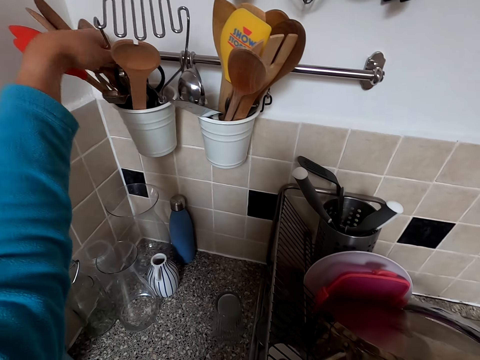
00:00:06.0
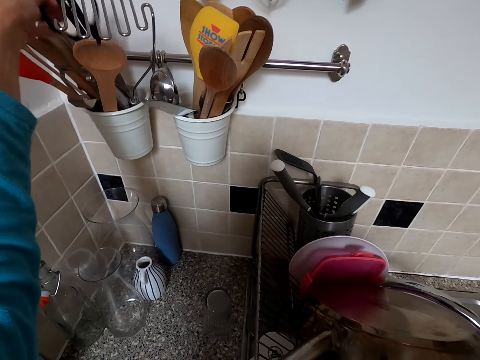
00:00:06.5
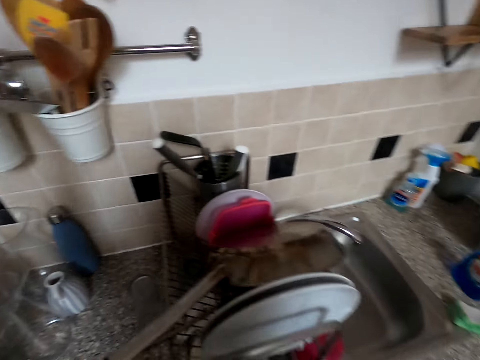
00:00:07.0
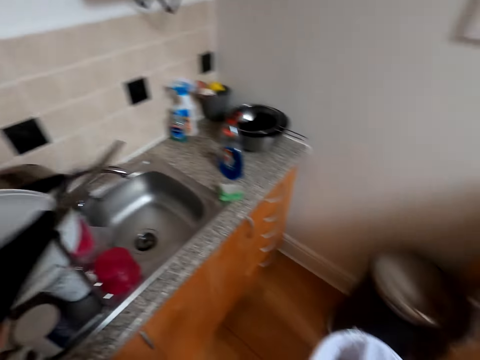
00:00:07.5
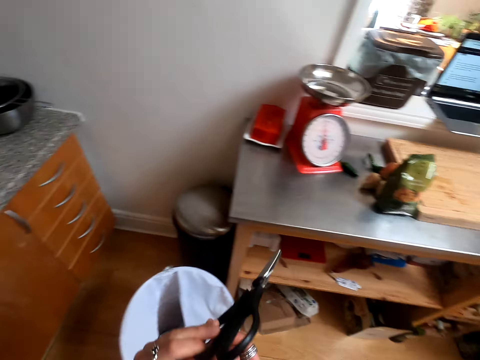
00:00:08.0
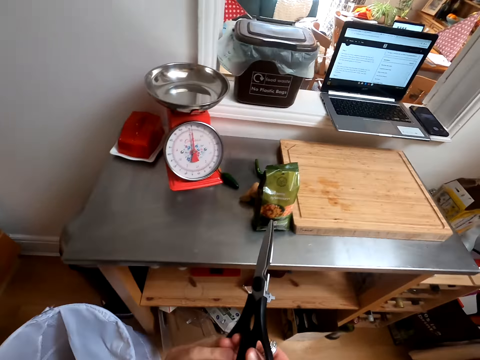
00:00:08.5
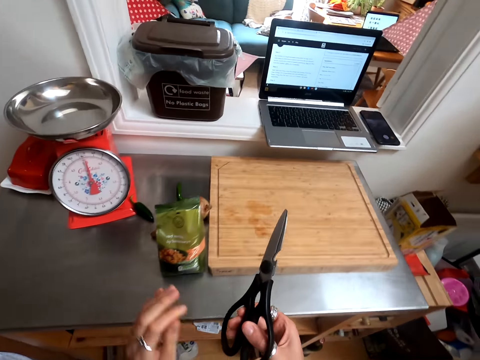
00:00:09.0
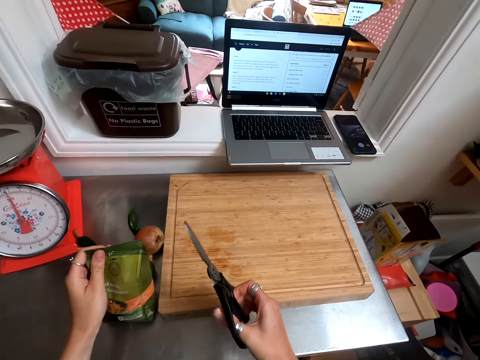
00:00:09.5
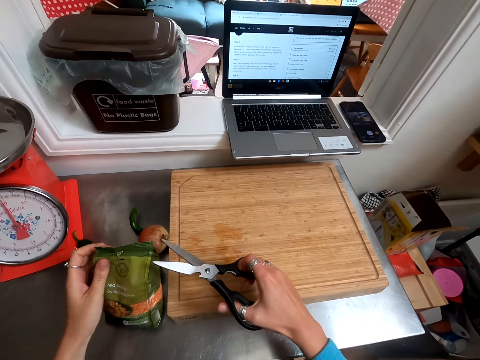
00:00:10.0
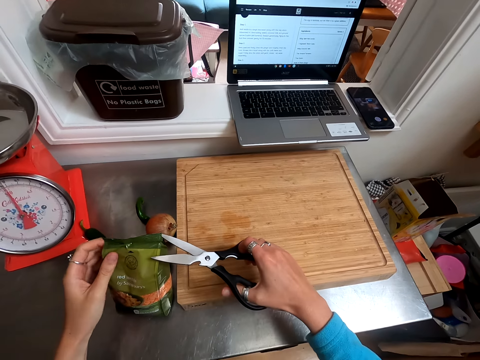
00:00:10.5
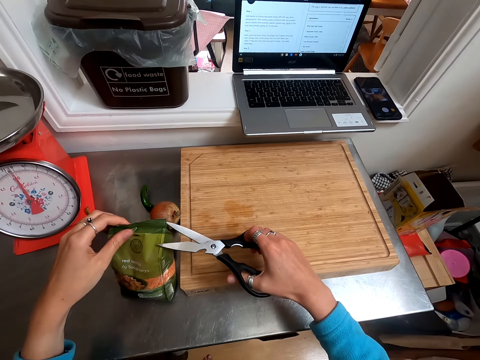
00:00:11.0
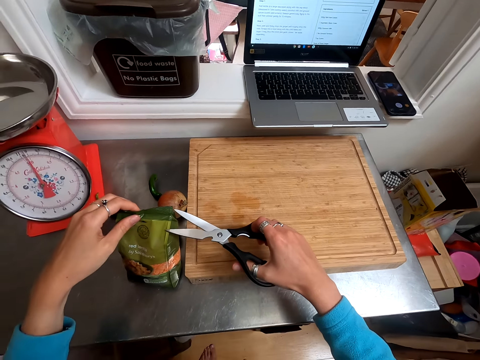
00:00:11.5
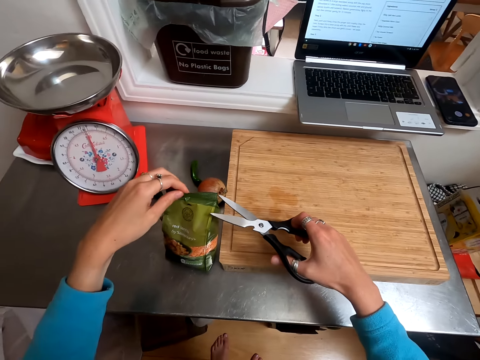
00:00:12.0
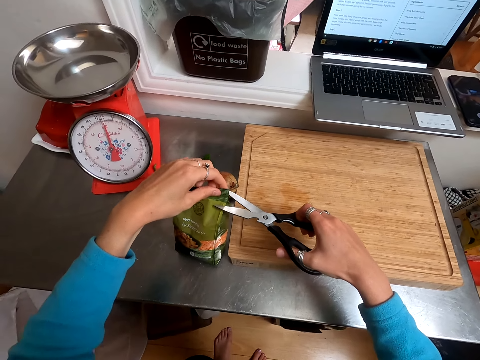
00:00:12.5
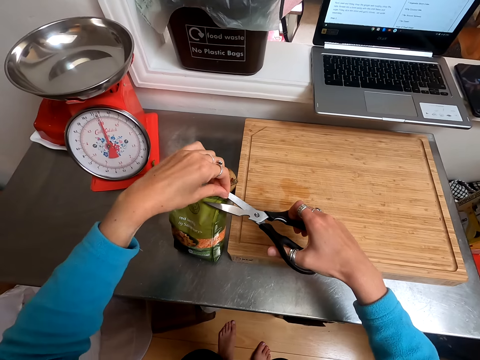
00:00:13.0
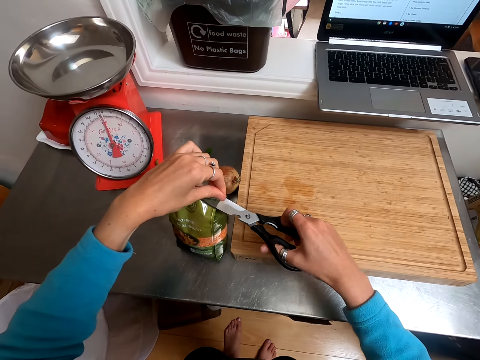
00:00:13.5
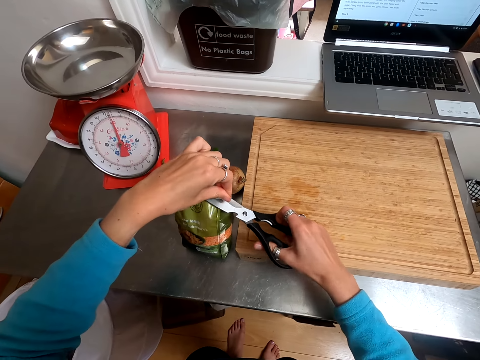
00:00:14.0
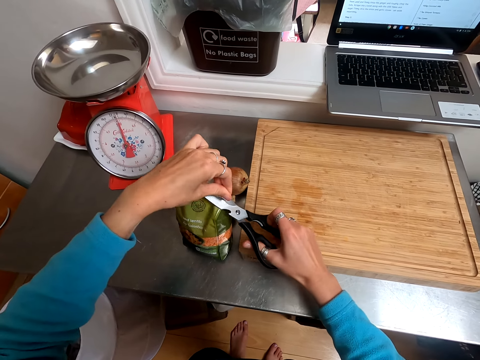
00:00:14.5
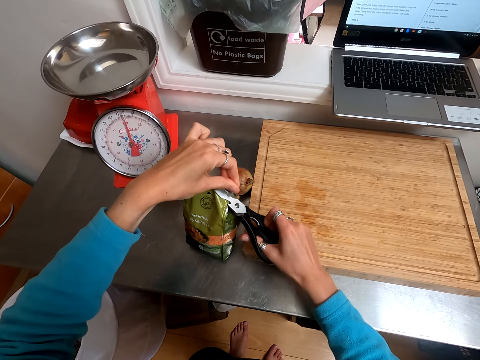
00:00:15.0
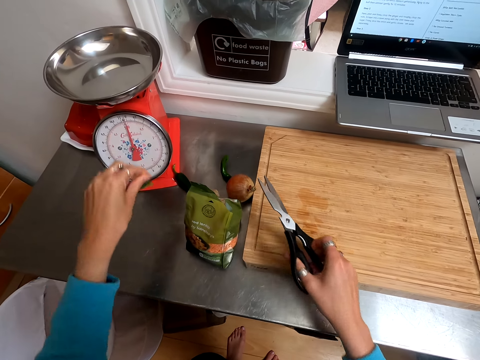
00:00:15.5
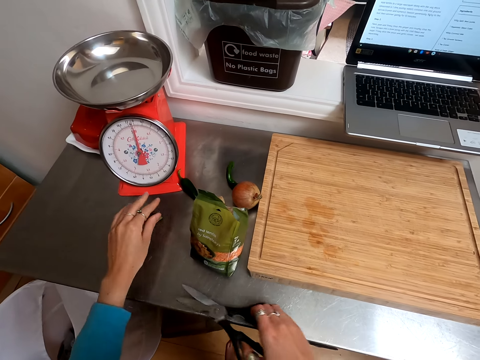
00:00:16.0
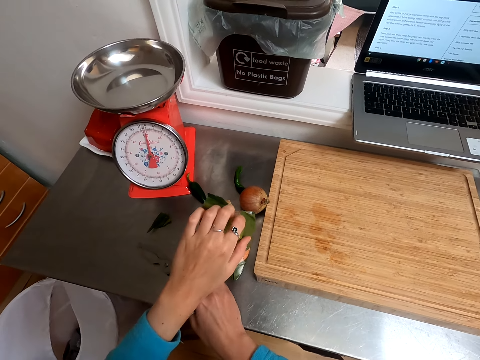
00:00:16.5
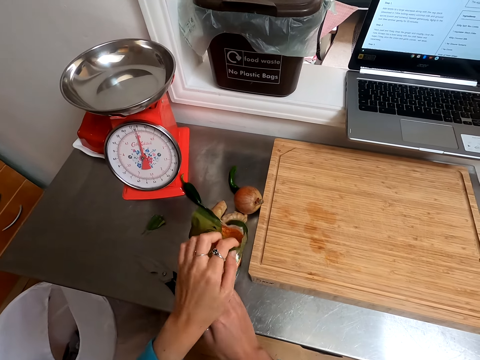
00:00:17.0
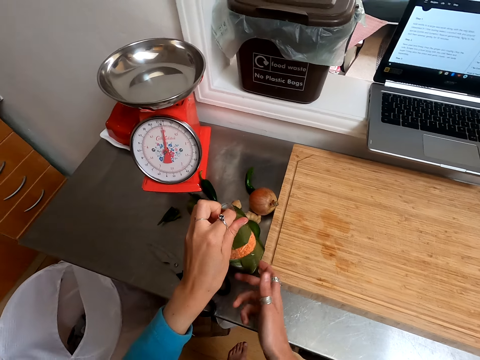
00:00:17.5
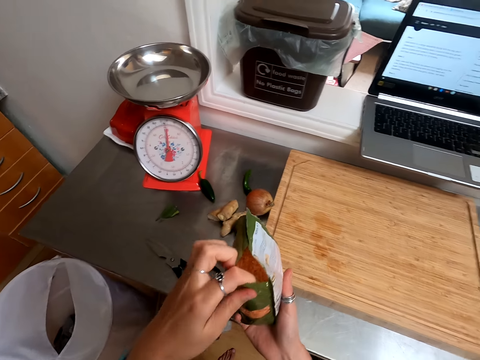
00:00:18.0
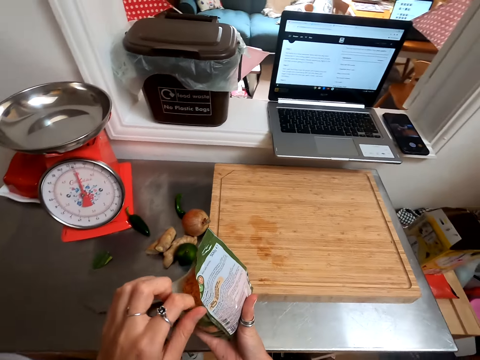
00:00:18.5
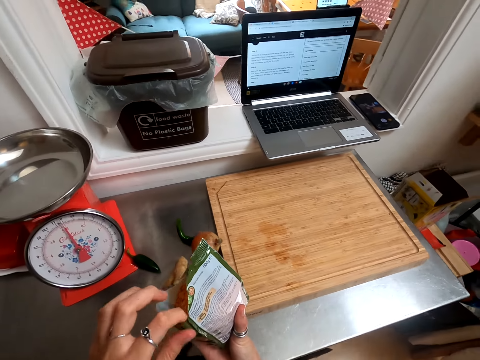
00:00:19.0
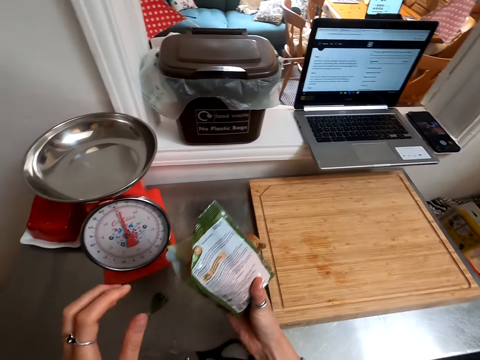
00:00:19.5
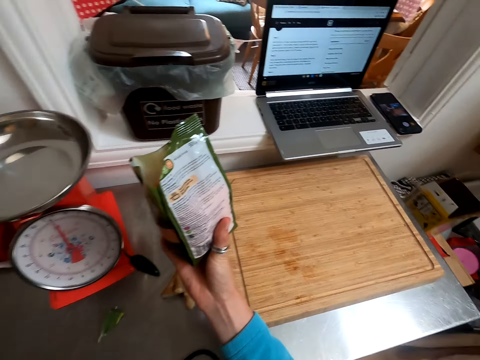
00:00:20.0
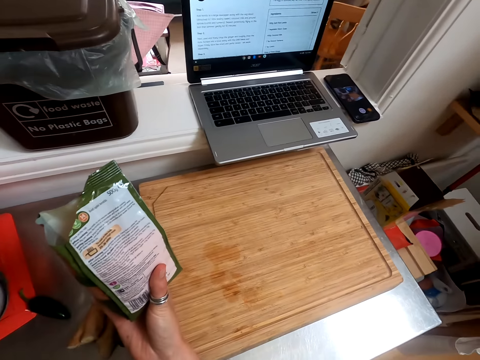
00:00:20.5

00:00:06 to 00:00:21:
The camera wearer takes the scissors. They cut the lentils packet with the scissors. They place the scissors on the counter.

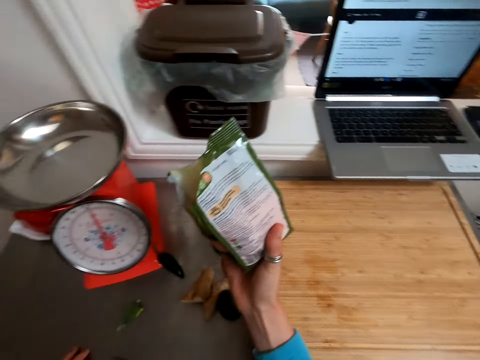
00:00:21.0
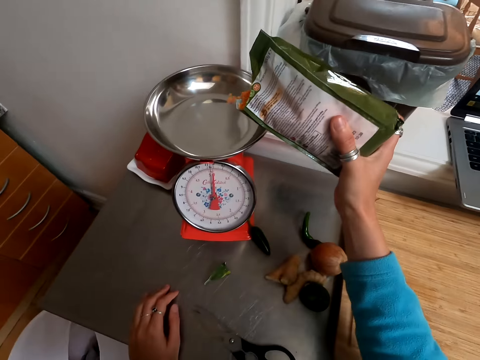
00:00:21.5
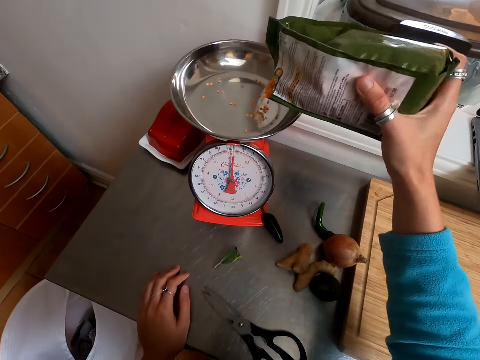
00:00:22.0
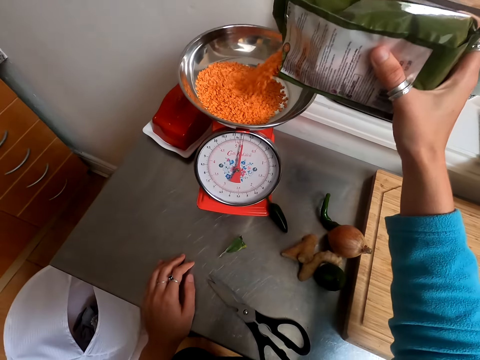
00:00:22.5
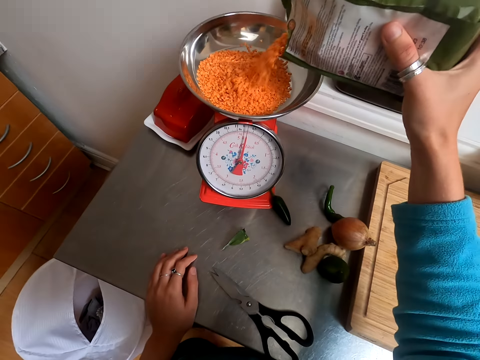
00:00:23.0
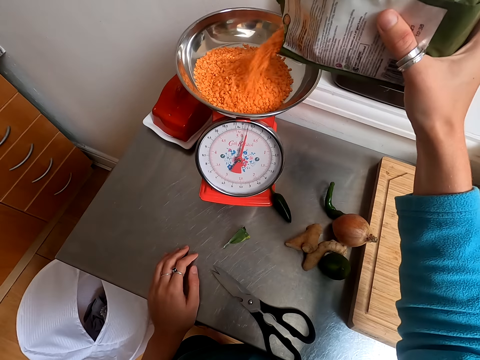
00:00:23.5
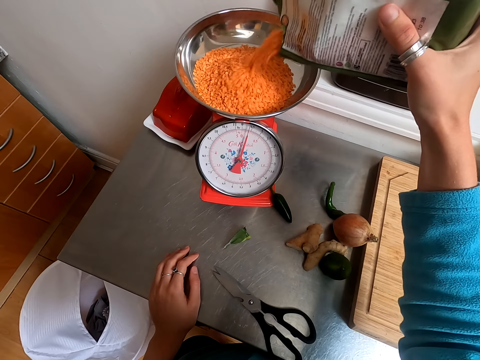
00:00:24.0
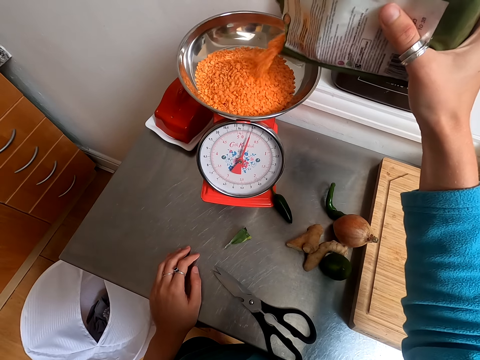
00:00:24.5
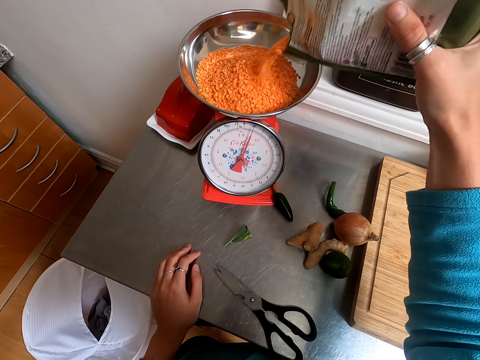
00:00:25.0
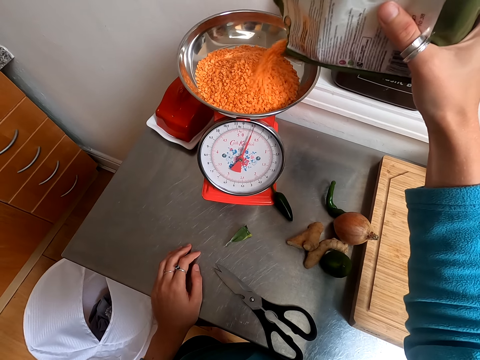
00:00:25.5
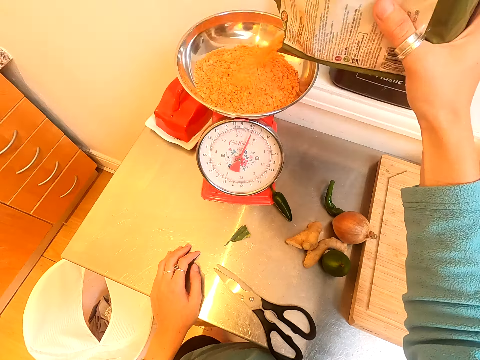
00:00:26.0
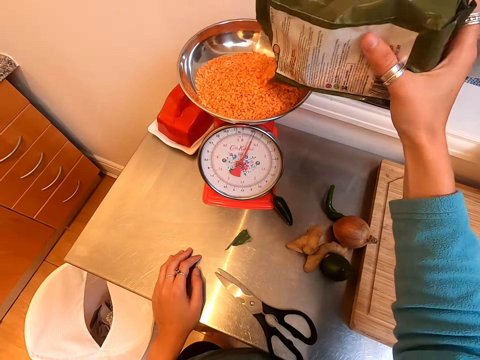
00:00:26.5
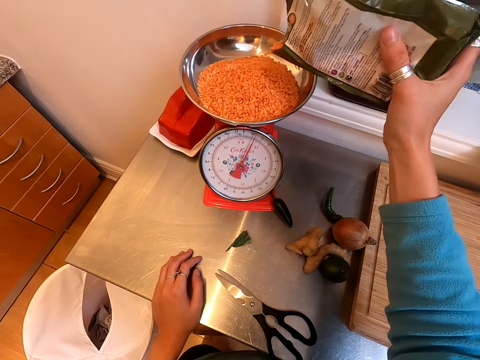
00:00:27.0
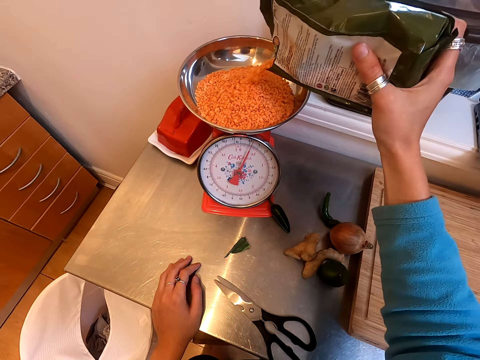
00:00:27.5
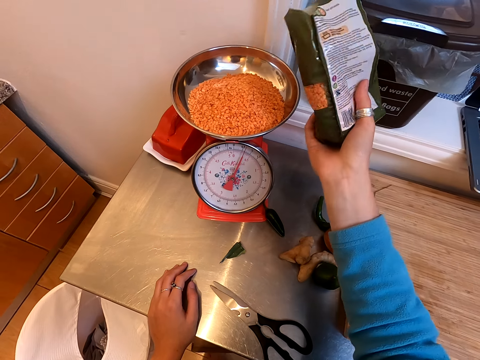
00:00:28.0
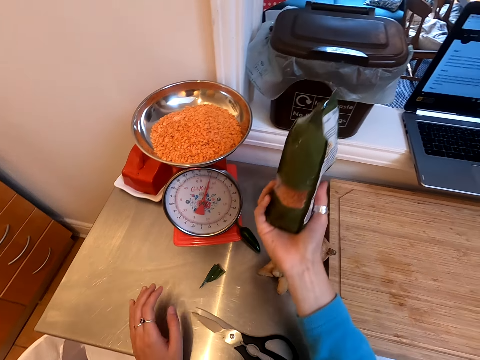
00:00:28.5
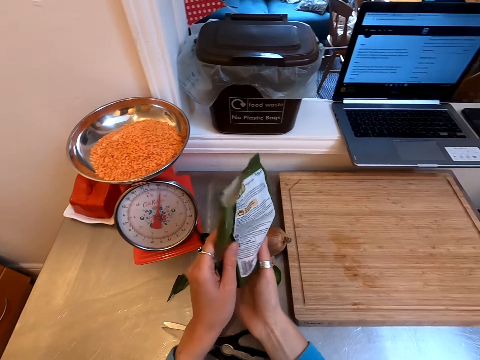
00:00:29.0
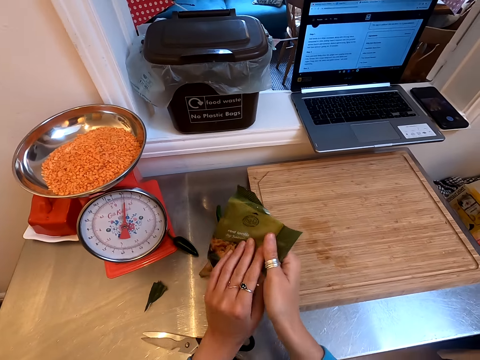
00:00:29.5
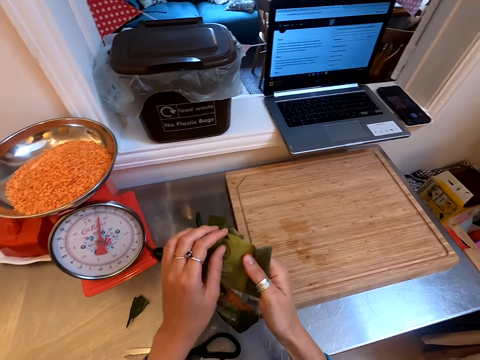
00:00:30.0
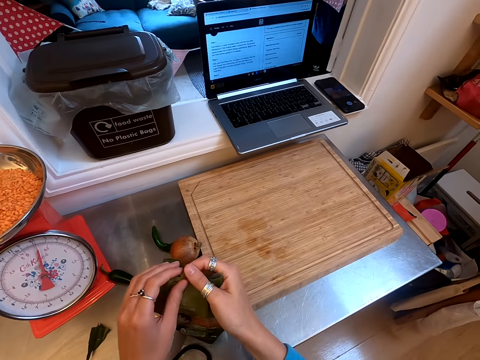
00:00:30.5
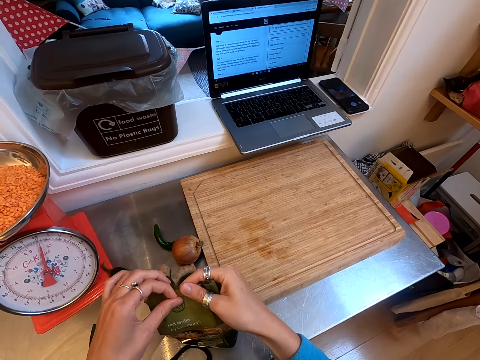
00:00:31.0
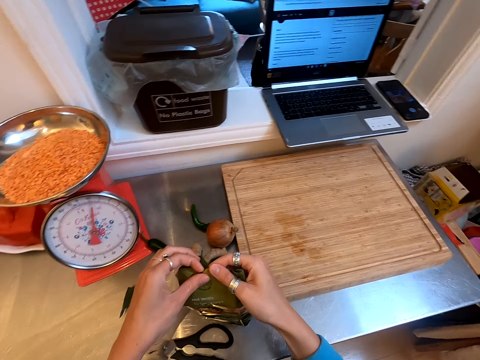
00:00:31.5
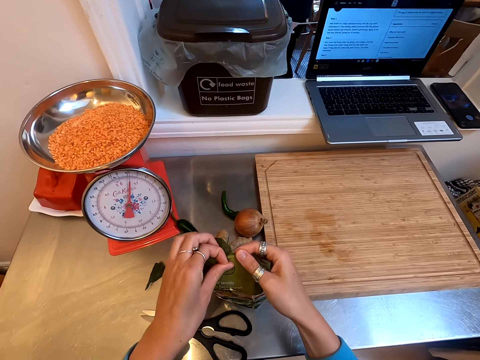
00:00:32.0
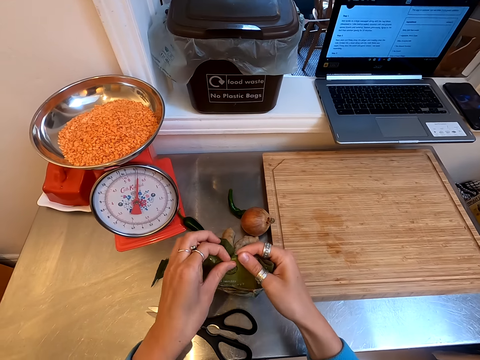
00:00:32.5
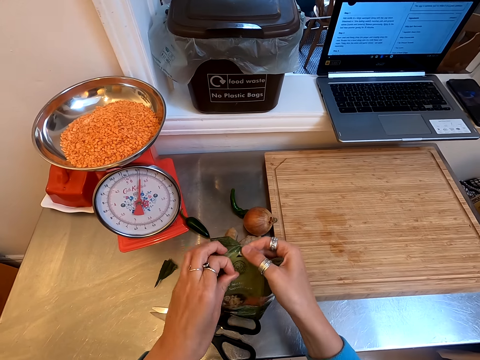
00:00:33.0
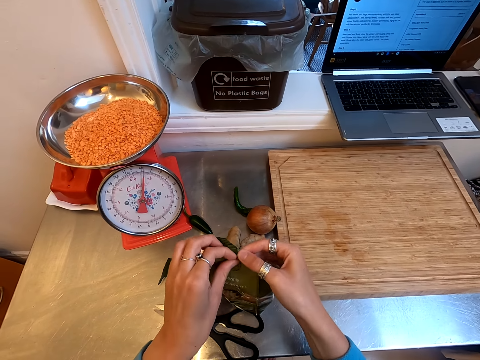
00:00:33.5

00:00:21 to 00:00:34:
The camera wearer puts the lentils on the weighing scale bowl.
